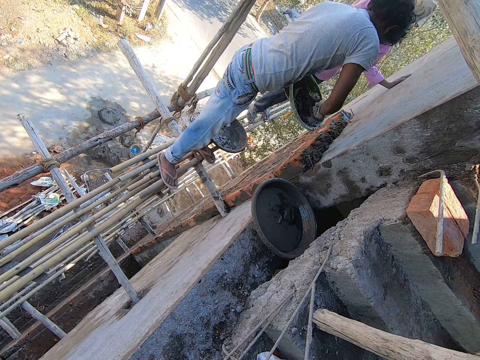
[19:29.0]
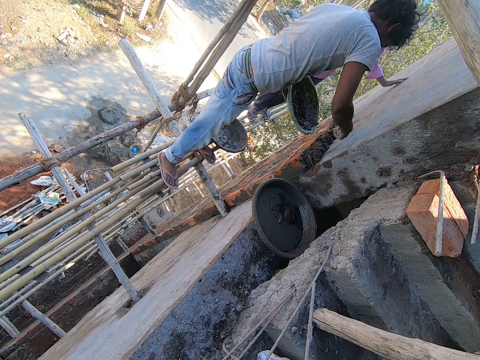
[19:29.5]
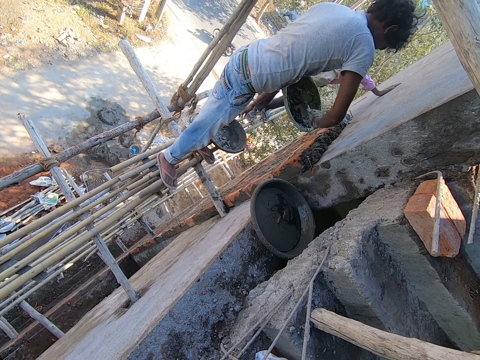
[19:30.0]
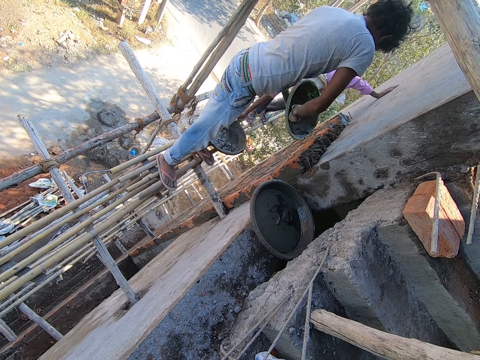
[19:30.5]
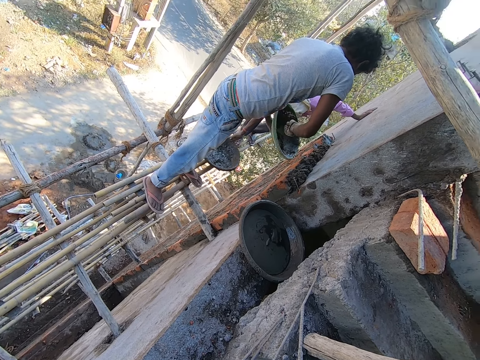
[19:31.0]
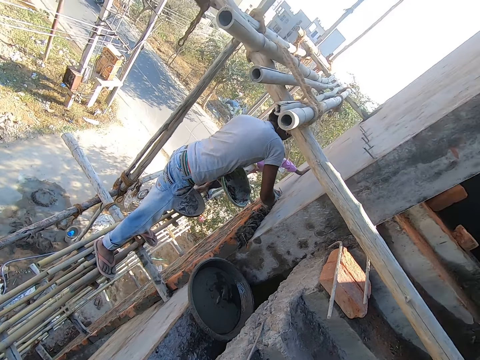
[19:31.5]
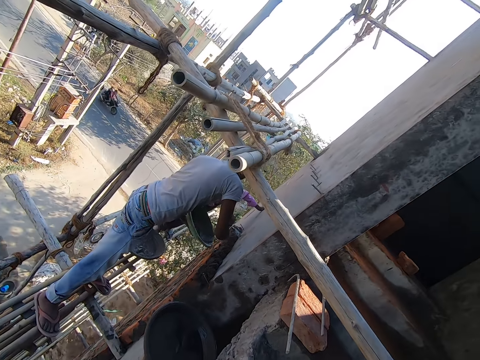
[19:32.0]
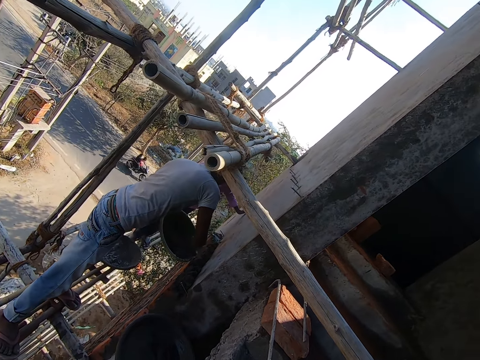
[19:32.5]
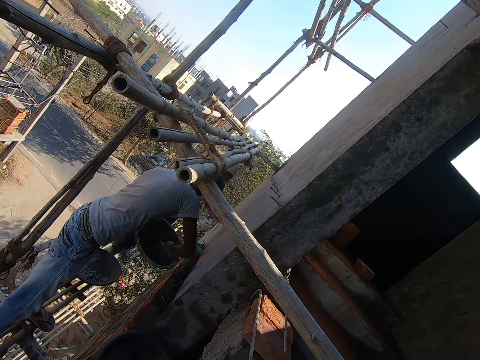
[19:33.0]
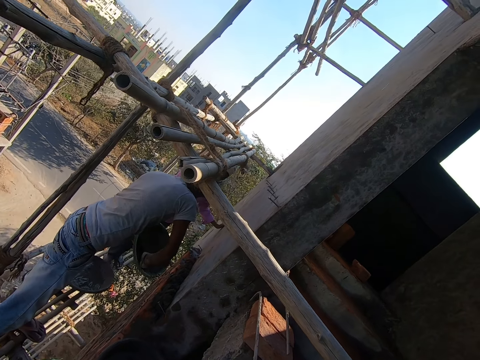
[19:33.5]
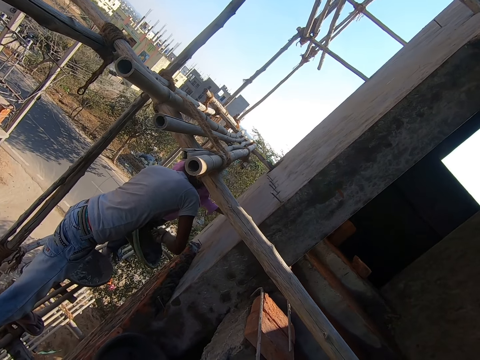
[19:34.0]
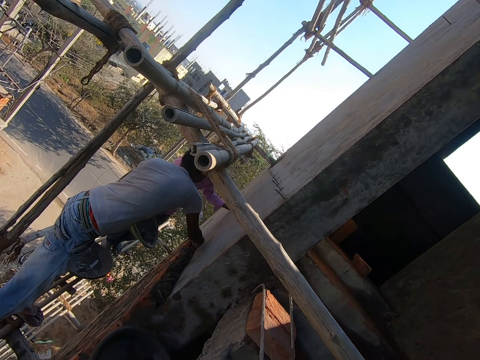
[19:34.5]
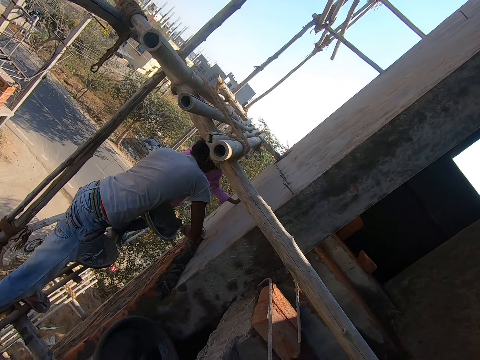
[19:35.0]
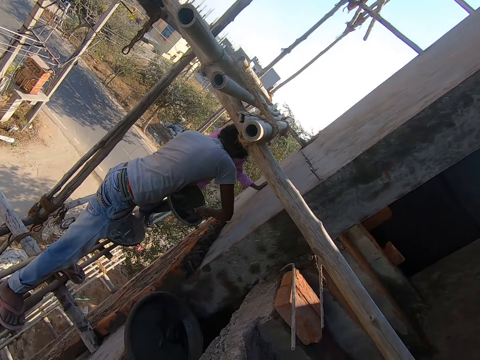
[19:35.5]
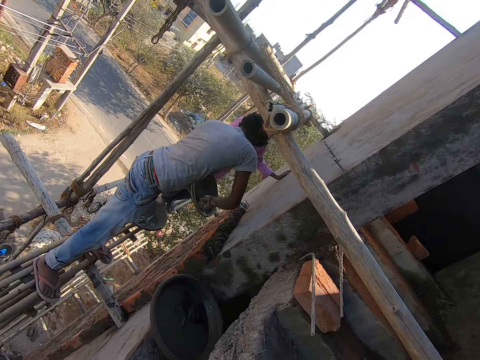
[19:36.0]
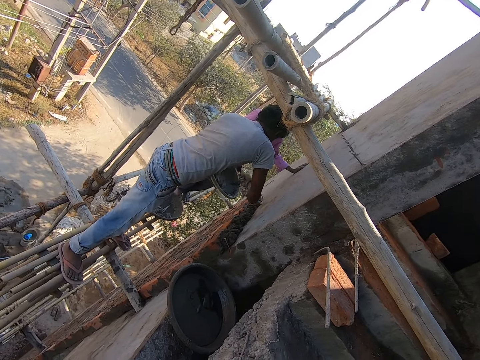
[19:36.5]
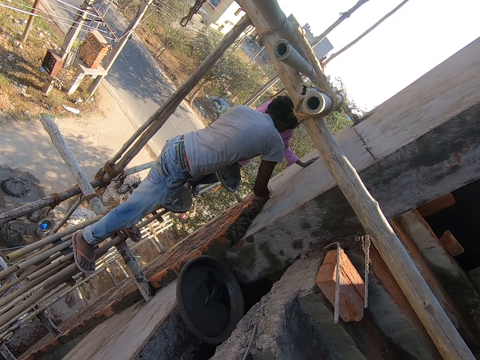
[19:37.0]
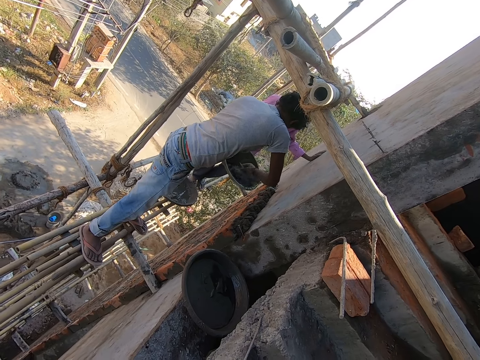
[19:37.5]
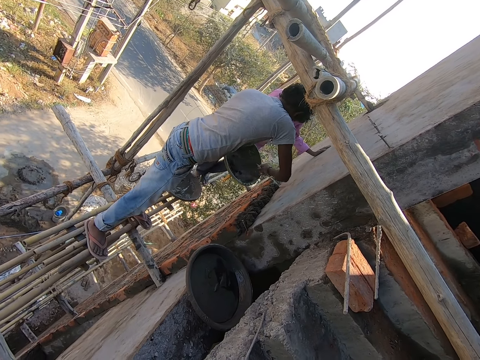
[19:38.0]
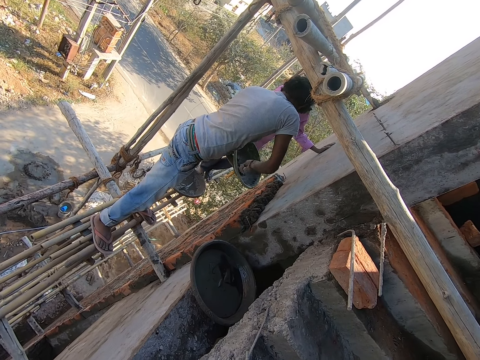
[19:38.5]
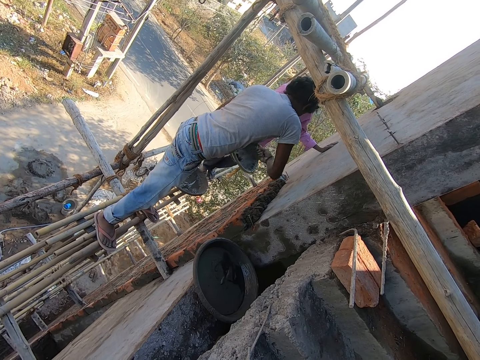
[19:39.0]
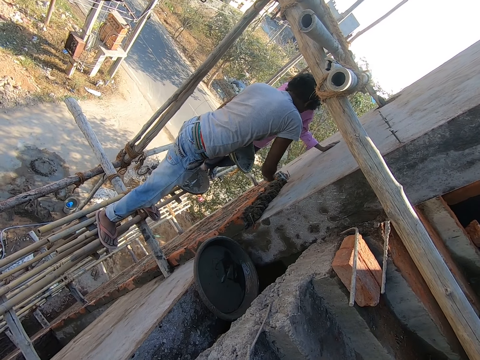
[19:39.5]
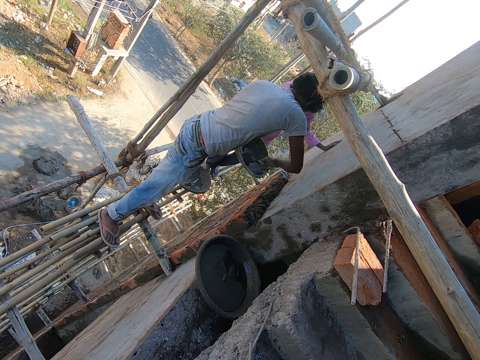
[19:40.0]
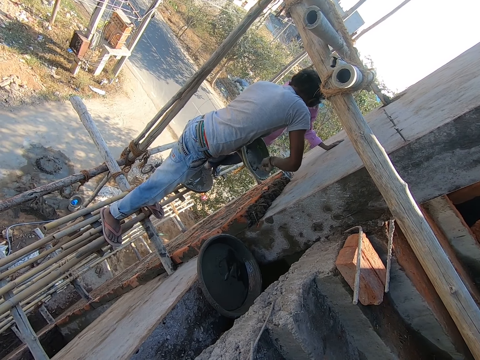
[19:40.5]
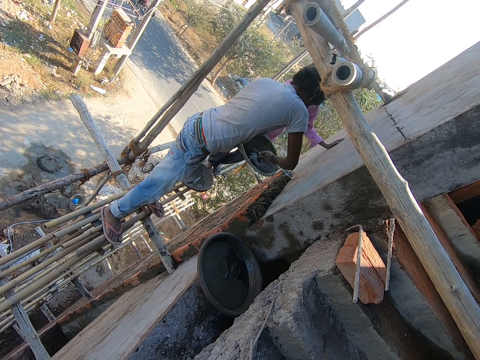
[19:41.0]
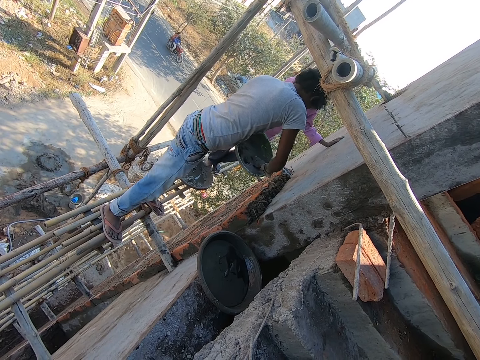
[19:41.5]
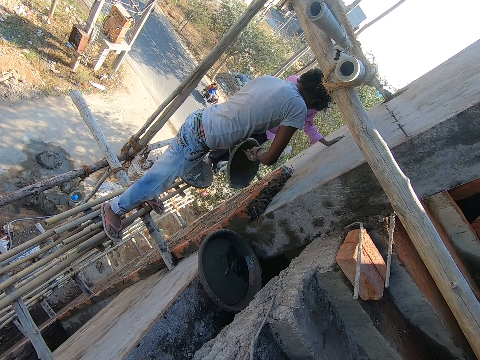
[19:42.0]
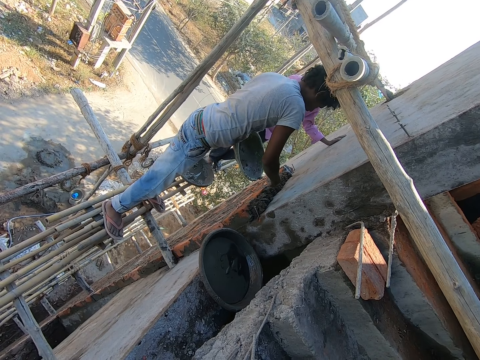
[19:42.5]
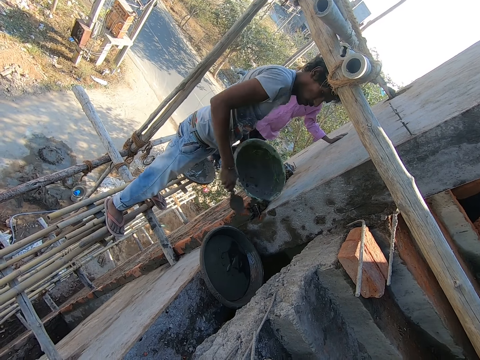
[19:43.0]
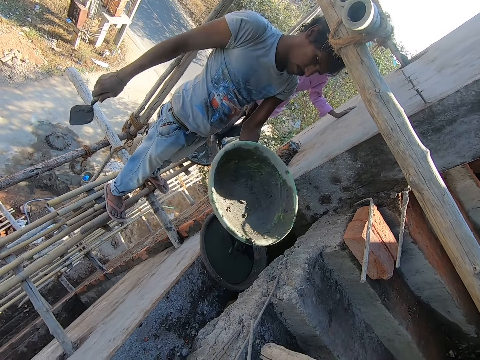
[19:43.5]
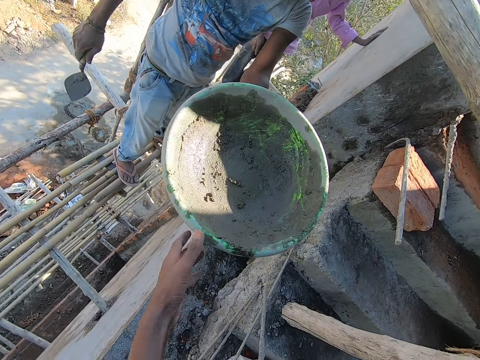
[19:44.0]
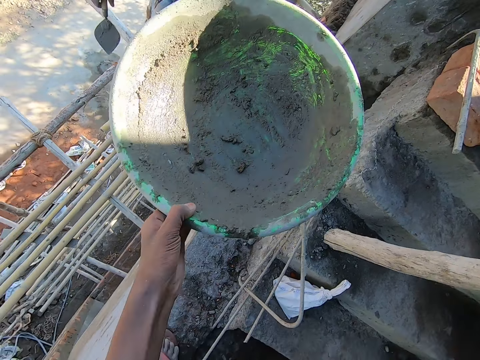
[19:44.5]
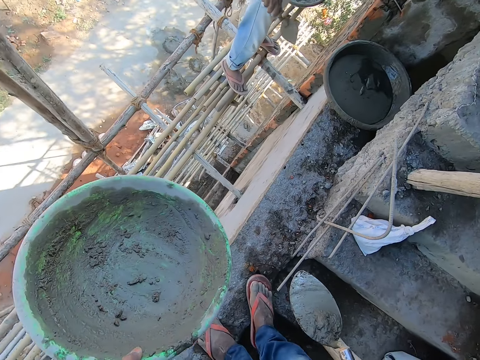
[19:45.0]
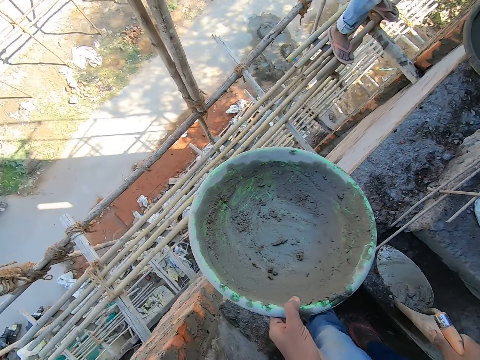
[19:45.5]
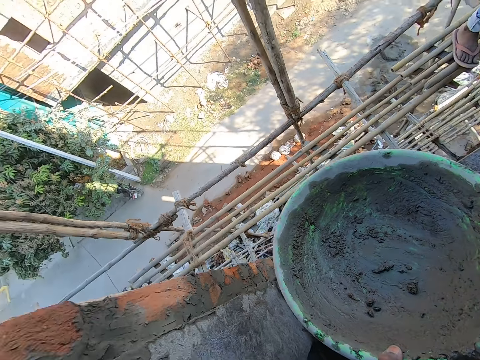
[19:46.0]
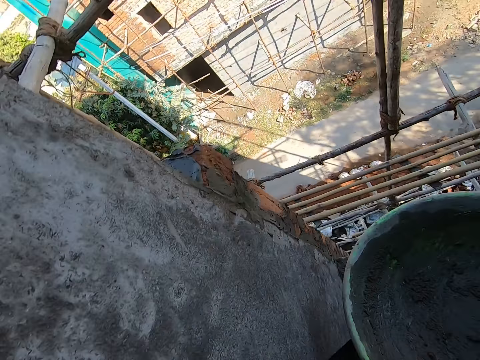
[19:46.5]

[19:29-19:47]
A man scoops mortar from the head pan with the hand trowel in his right hand. The man pastes mortar on the top of the wall with the hand trowel in his right hand and mixes mortar in the head pan with the hand trowel in his right hand. Another man shifts a head pan on a scaffold with his right hand. The first man scoops mortar from the head pan with the hand trowel in his right hand. The camera wearer pours mortar on bricks with a trowel. The first man pastes mortar on the top of the wall with the hand trowel in his right hand. The first man mixes mortar in the head pan with the hand trowel in his right hand. The first man scoops mortar from the head pan with the hand trowel in his right hand. The first man pastes mortar on the top of the wall with the hand trowel in his right hand. The first man scrapes mortar in the head pan with the hand trowel in his right hand. The first man scoops mortar from the head pan with the hand trowel in his right hand. The first man pastes mortar on the top of the wall with the hand trowel in his right hand. The first man scrapes mortar in the head pan with the hand trowel in his right hand. The first man scoops mortar from the head pan with the hand trowel in his right hand. The first man pastes mortar on the top of the wall with the hand trowel in his right hand. The first man scrapes mortar in the head pan with the hand trowel in his right hand. The first man scoops mortar from the head pan with the hand trowel in his right hand. The first man pastes mortar on the top of the wall with the hand trowel in his right hand. The camera wearer gives a basin to the first man. The first man stretches the head pan to the camera wearer with his left hand. The camera wearer collects the head pan from the first man with his left hand.

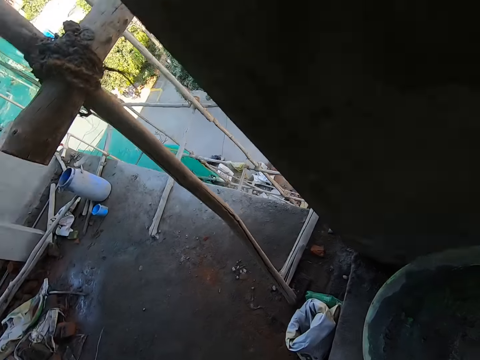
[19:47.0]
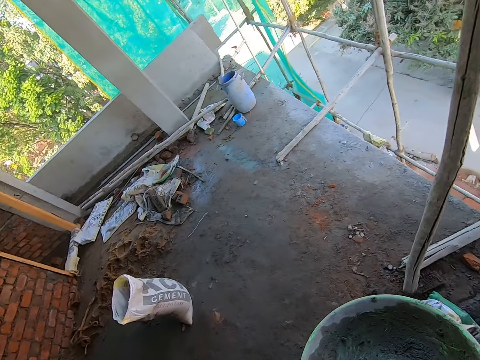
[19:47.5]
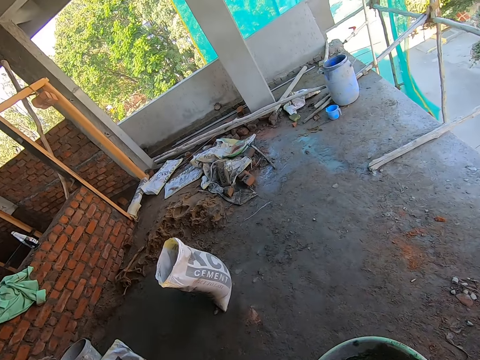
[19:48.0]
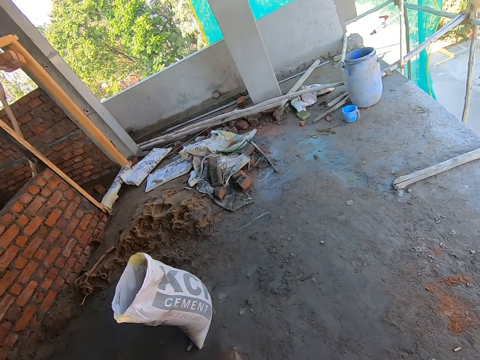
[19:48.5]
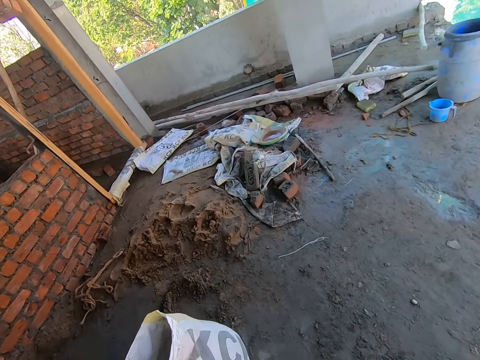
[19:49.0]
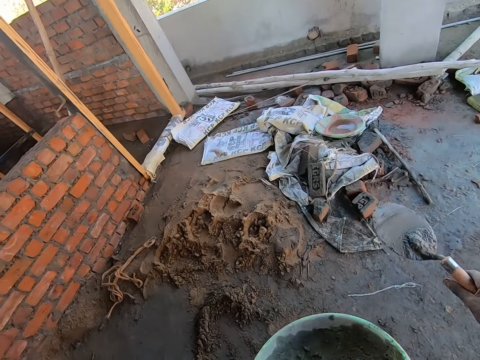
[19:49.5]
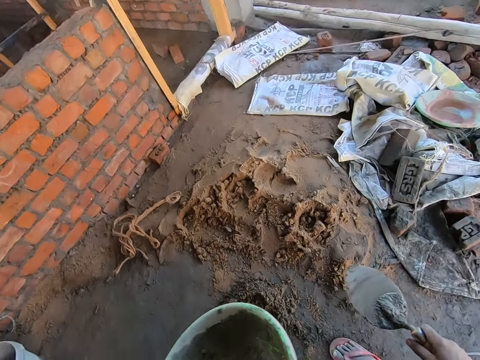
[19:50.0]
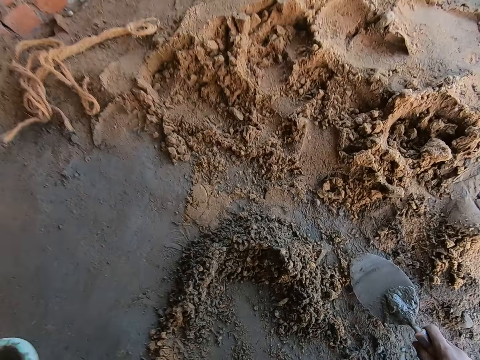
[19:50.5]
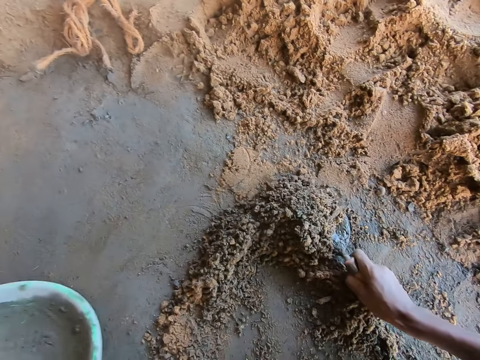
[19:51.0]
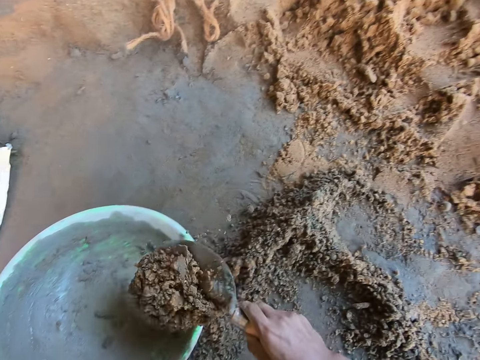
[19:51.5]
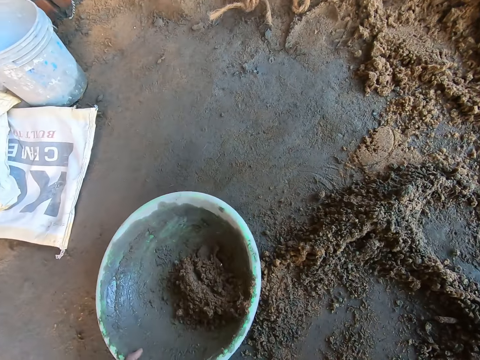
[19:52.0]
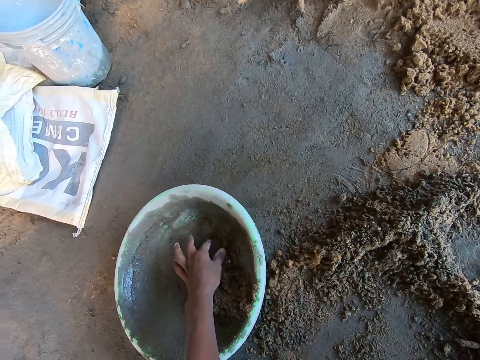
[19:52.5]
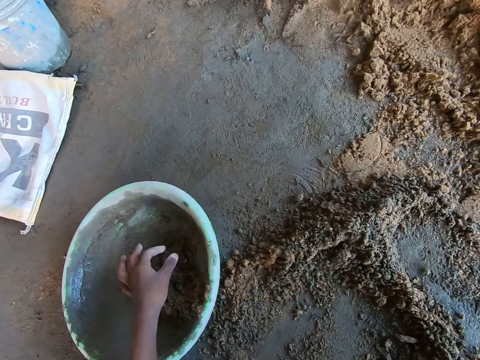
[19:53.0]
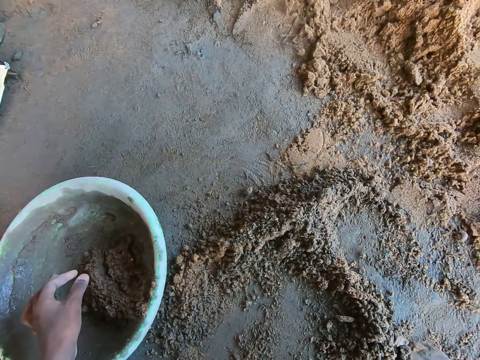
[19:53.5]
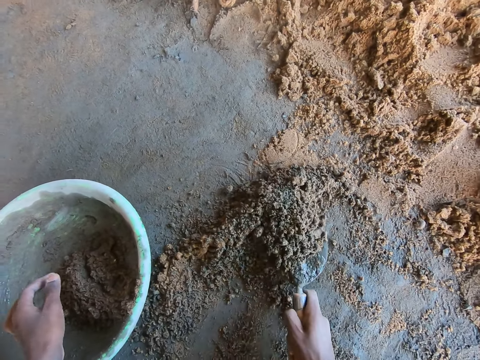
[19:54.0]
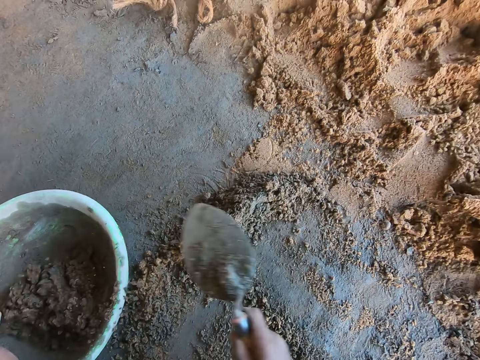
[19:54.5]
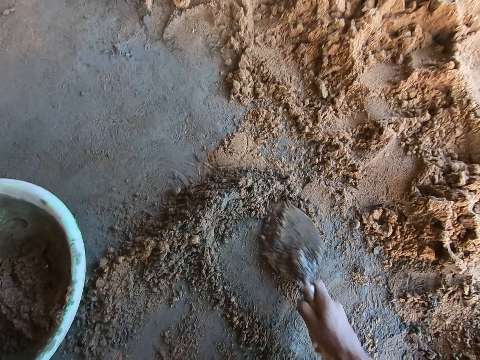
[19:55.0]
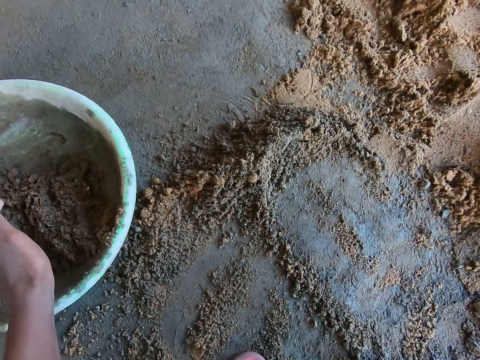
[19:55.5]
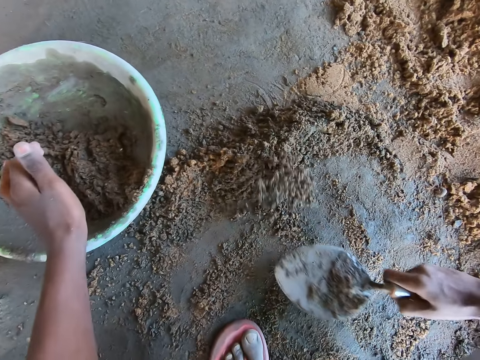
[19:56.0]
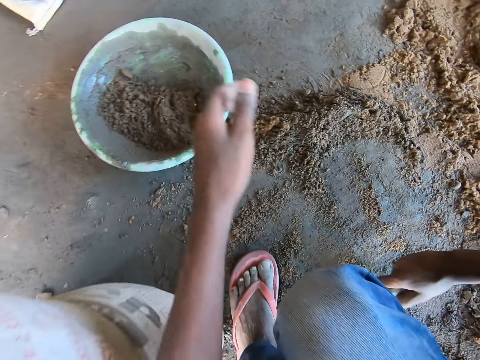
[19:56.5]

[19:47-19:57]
The camera wearer moves towards mortar on the floor. He drops the head pan on the ground with his left hand. He scoops mortar from the ground with the hand trowel in his right hand. He pours mortar in the head pan with the hand trowel in his right hand. He touches mortar in the head pan with his left hand. He scoops mortar from the ground with the hand trowel in his right hand. He pours mortar in the head pan with the hand trowel in his right hand. He heaps up mortar from the ground with the hand trowel in his right hand.
